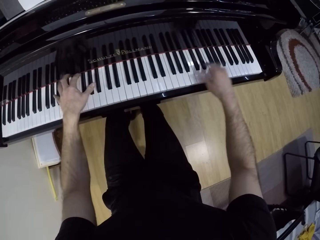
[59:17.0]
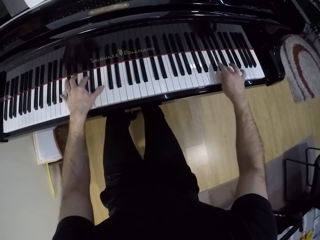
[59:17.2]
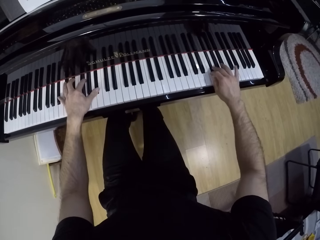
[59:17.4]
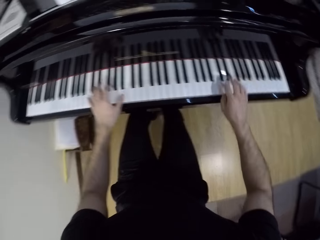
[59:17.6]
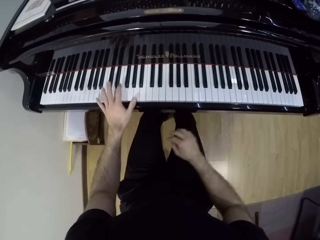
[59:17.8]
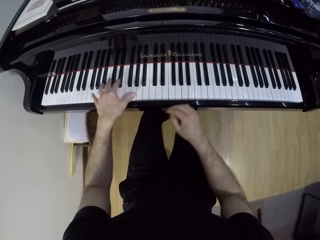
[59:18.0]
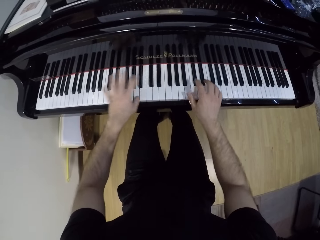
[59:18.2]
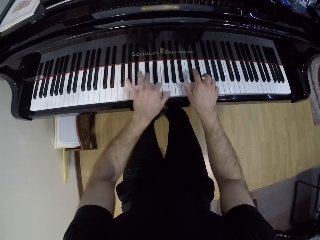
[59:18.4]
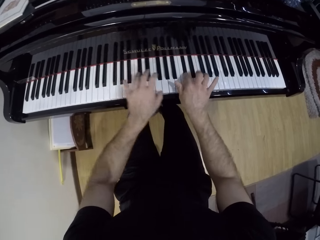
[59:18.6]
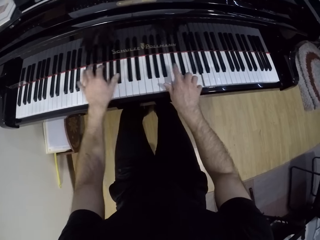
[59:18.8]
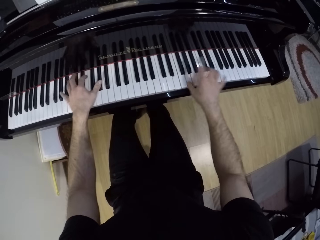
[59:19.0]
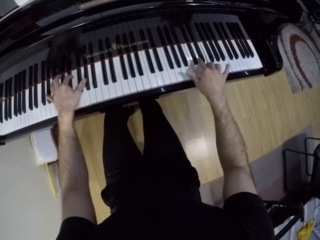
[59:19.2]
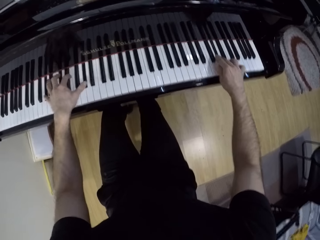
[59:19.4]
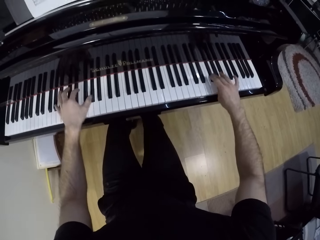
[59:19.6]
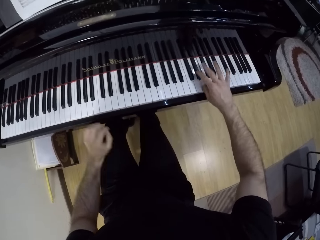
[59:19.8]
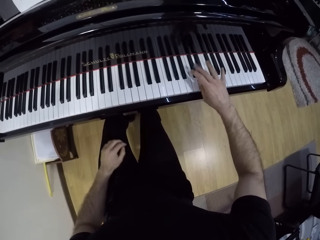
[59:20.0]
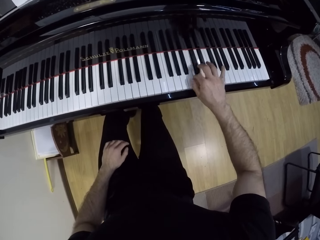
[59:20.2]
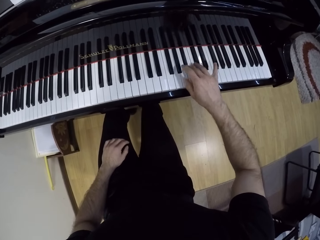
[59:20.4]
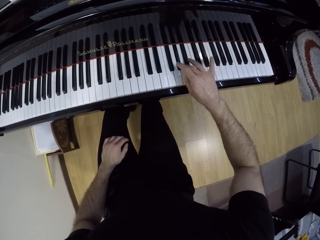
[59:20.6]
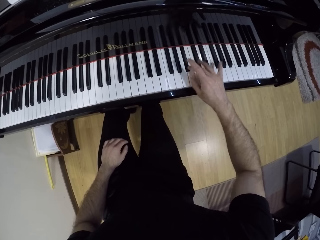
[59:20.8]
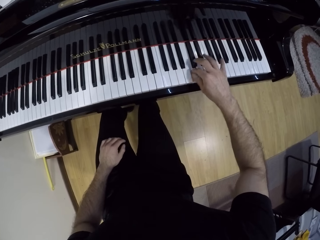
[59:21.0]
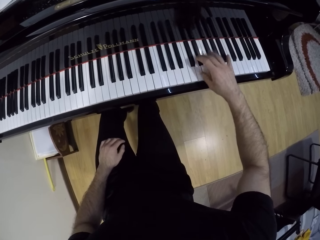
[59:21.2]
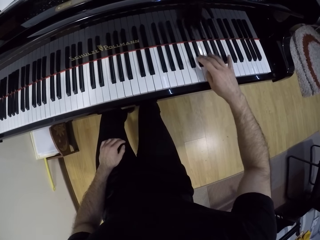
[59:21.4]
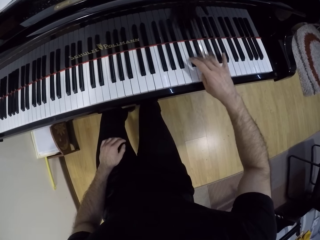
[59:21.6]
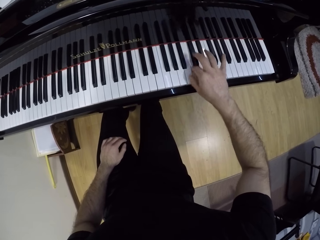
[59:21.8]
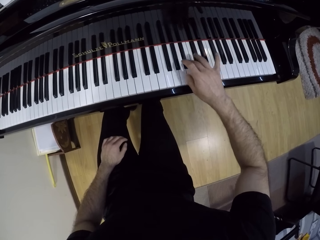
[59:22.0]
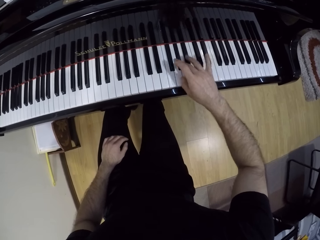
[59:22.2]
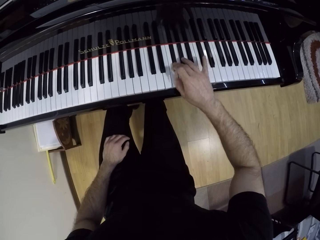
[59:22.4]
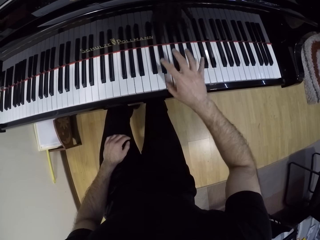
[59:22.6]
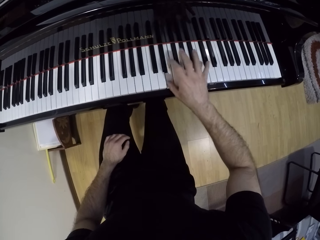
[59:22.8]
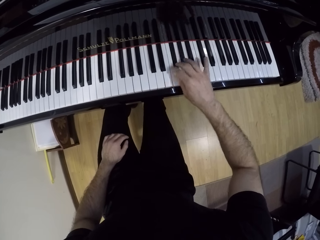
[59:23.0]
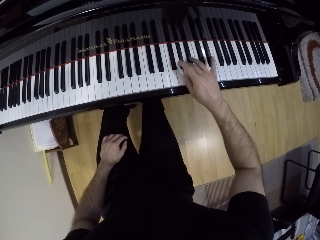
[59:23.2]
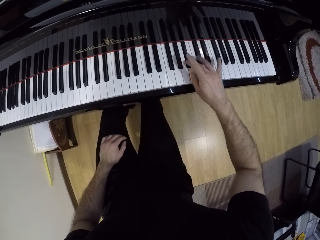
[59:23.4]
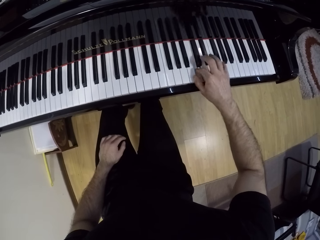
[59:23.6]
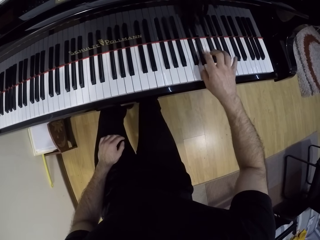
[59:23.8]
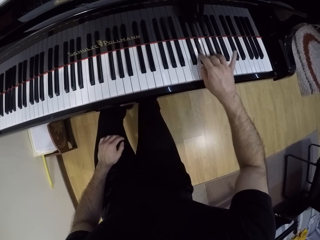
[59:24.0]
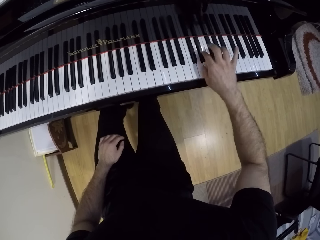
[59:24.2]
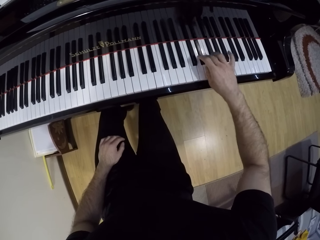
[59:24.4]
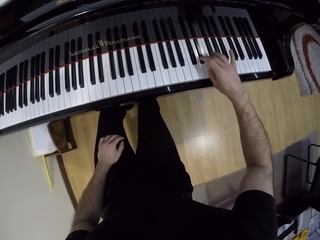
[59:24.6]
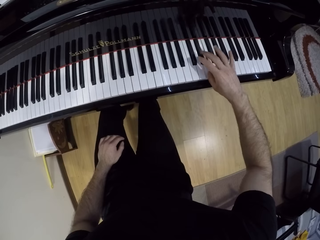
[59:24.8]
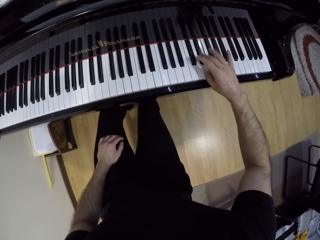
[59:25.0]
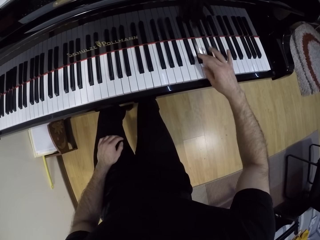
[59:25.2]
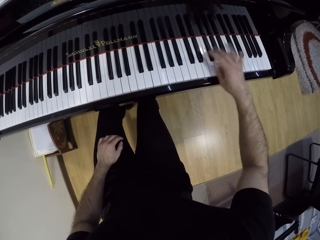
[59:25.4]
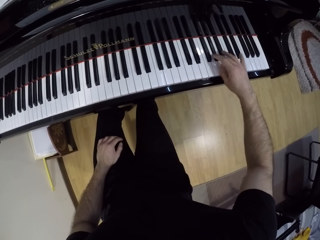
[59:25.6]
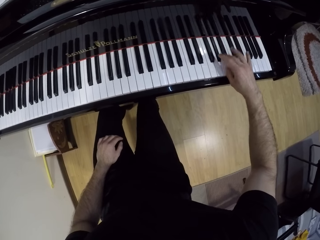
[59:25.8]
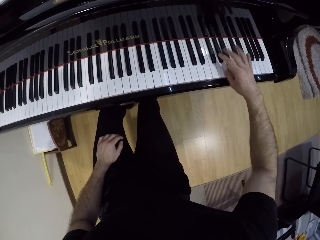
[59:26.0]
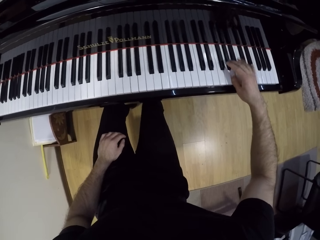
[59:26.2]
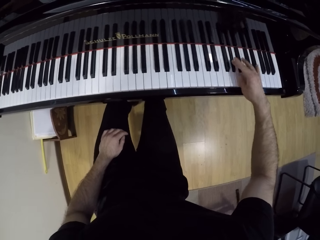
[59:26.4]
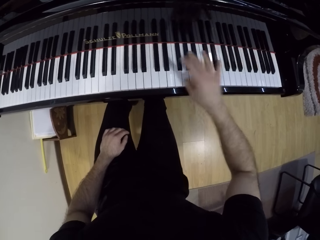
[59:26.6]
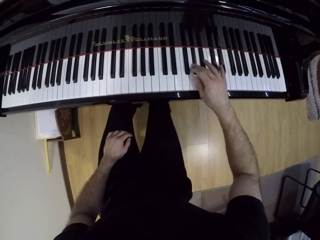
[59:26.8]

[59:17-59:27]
The camera wearer places his left hand on his left thigh.

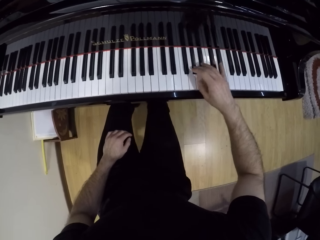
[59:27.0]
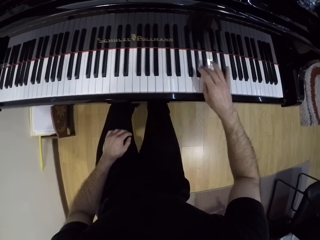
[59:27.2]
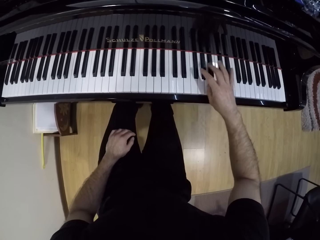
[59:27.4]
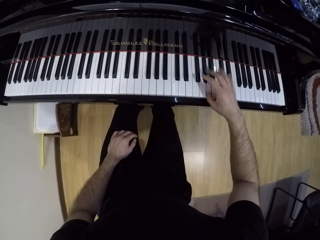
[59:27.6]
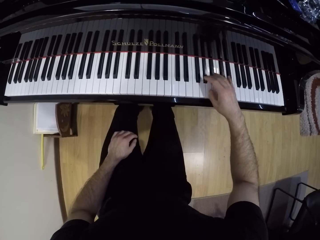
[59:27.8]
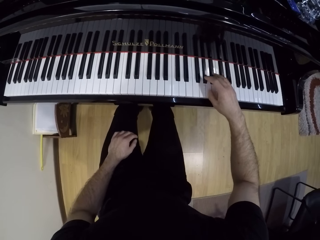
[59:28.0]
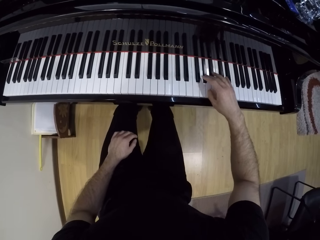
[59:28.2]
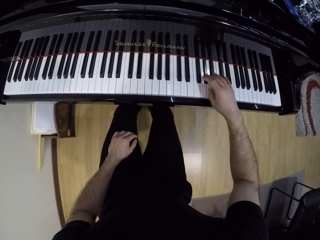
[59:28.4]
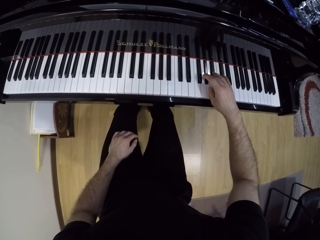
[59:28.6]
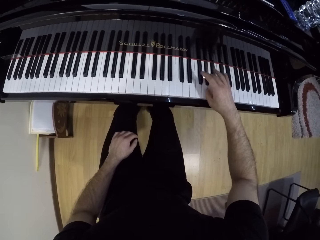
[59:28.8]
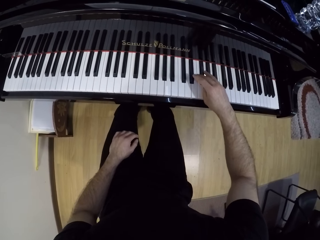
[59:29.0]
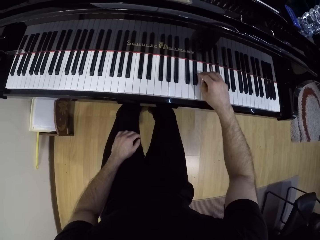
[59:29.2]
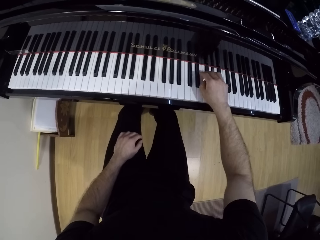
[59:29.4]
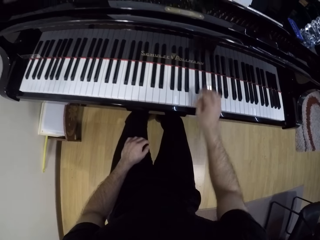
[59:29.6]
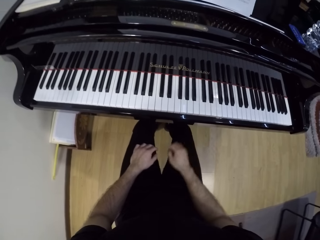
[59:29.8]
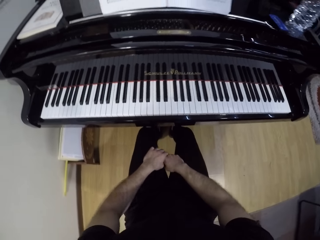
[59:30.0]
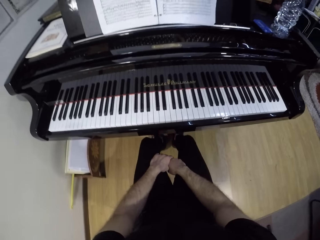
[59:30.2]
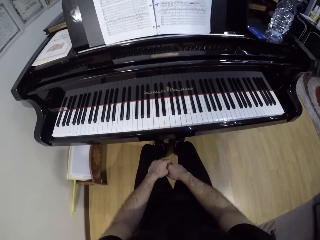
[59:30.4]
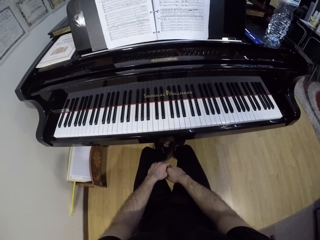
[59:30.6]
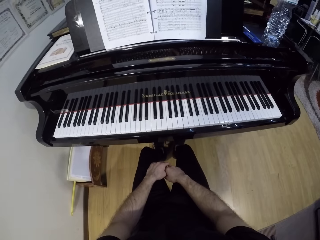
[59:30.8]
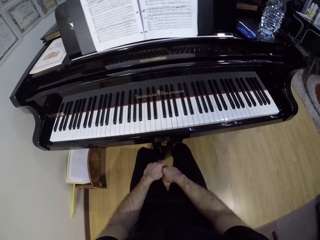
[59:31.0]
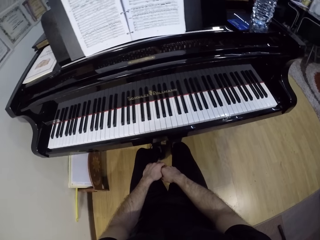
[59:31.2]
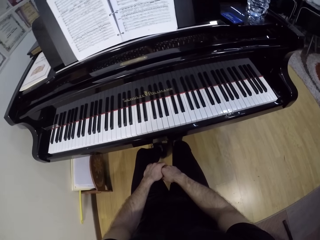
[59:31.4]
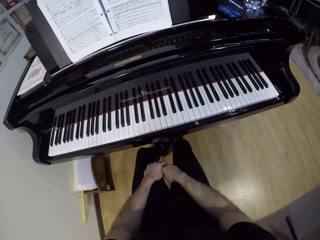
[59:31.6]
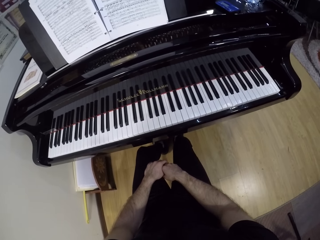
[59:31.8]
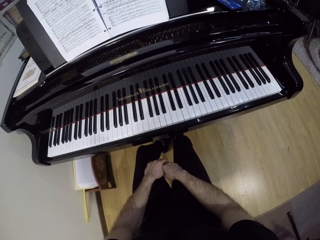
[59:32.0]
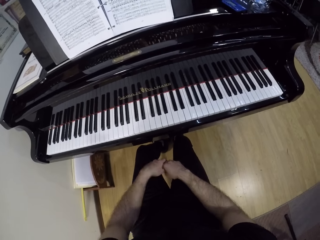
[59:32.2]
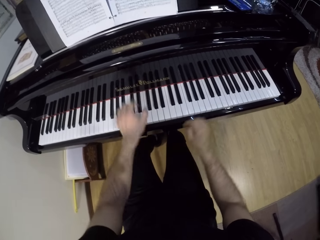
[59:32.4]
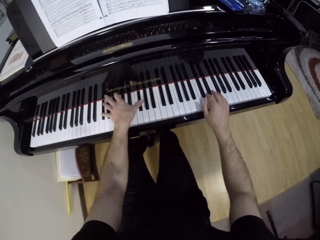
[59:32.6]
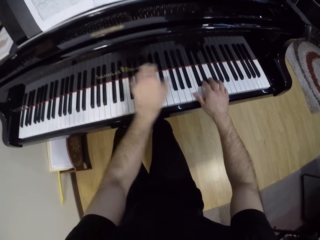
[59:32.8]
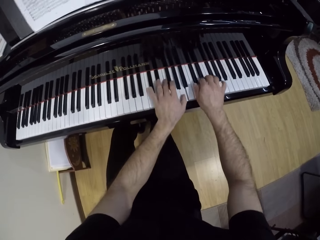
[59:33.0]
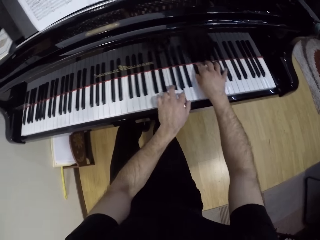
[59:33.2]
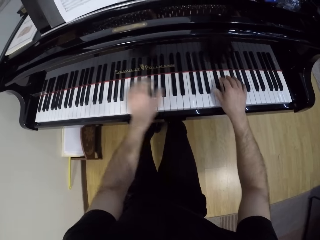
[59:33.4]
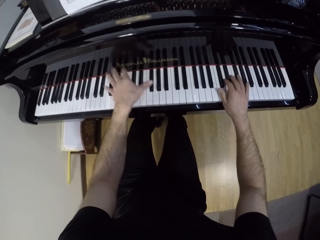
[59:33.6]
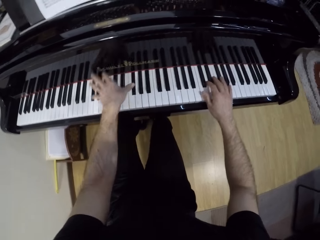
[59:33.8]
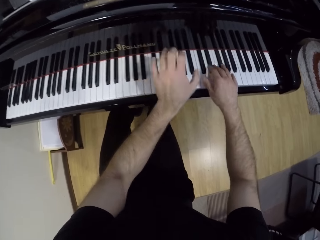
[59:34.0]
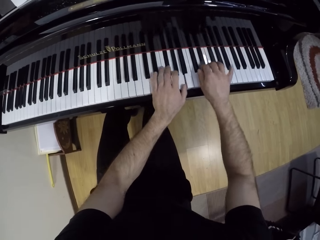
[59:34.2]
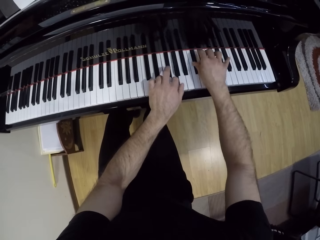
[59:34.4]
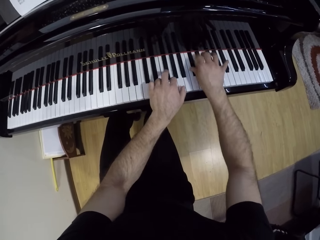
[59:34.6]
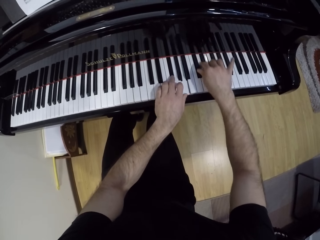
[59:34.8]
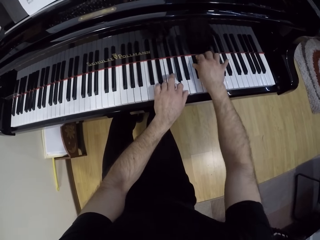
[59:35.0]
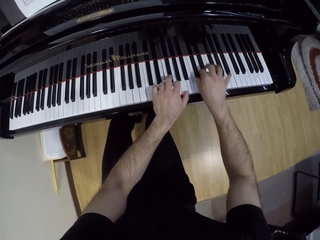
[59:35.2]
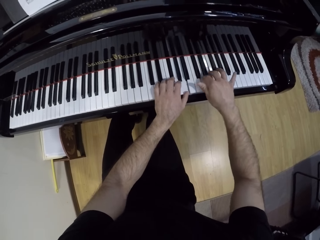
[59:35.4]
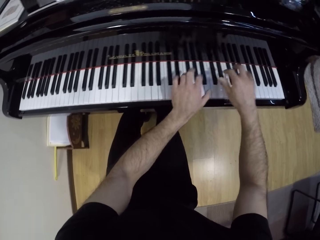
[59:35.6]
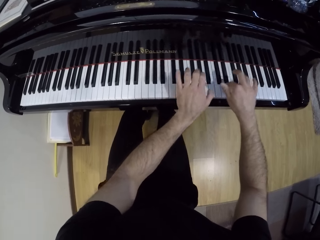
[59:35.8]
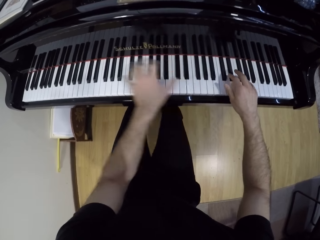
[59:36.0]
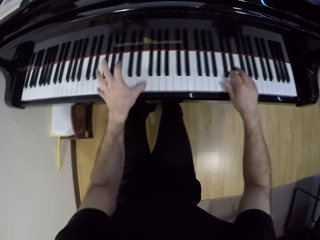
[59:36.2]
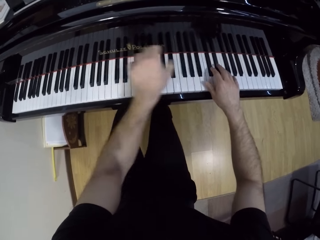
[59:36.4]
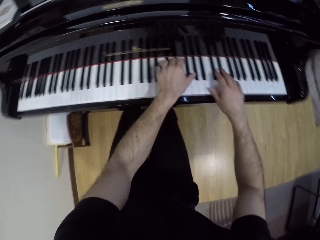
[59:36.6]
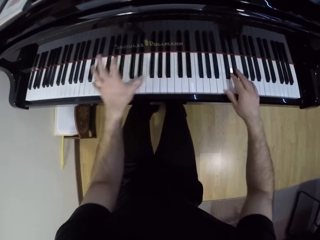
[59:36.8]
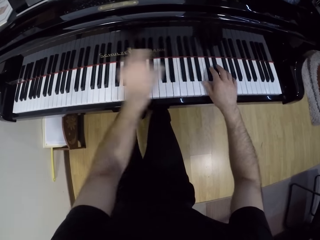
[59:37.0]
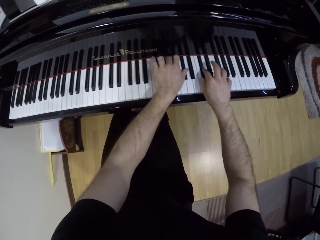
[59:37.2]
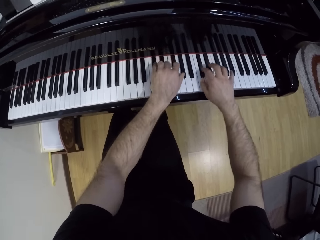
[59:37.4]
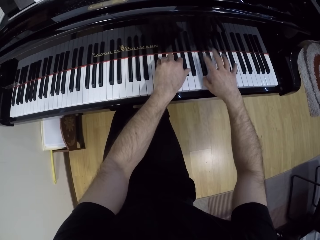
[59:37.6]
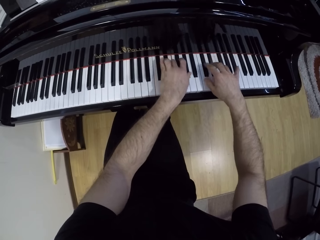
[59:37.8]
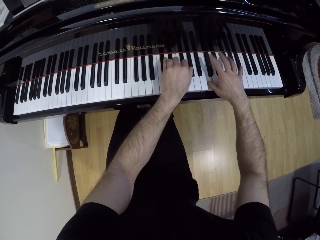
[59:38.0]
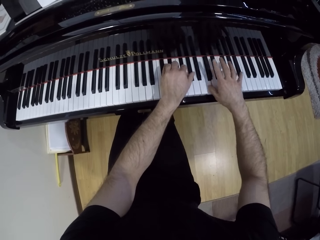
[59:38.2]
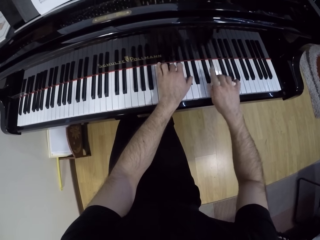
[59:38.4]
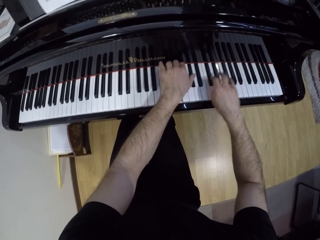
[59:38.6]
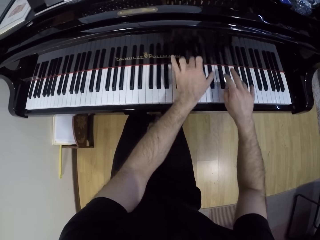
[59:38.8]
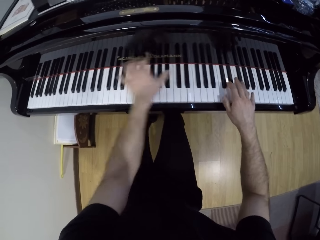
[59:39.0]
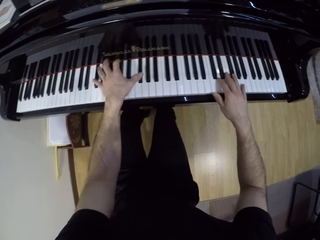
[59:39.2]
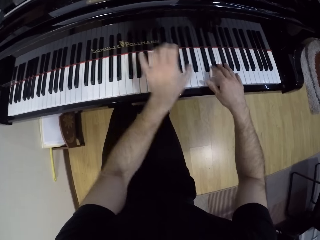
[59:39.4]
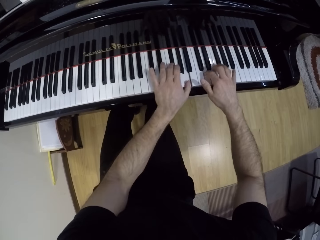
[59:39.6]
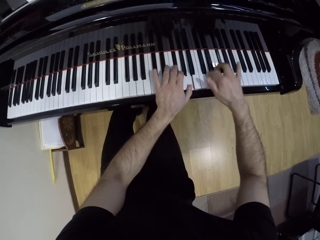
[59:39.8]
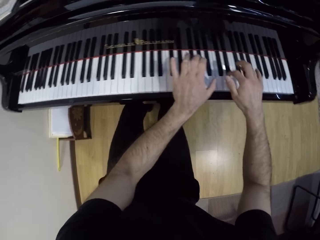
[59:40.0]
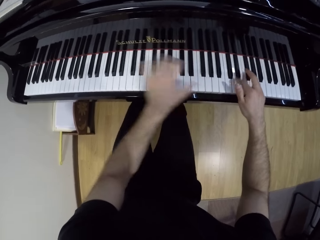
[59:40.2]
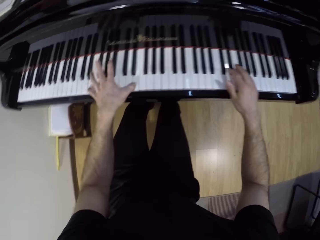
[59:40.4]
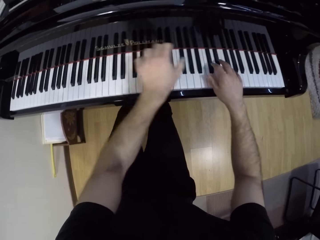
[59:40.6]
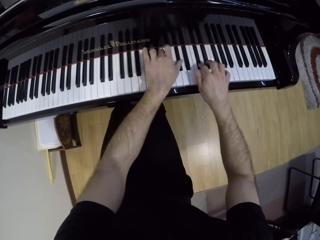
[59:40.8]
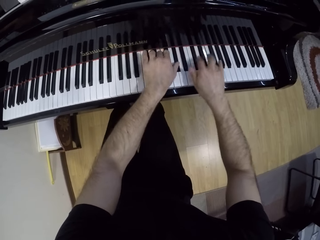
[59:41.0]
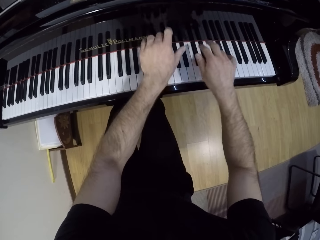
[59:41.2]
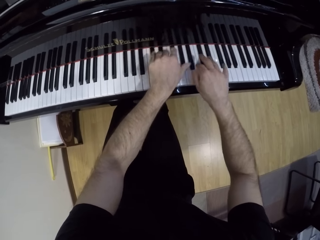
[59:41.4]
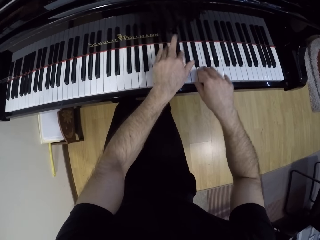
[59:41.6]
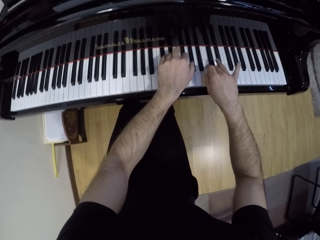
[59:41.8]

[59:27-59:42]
The camera wearer places his right hand on his thigh. He plays the piano keyboard with his hands.
